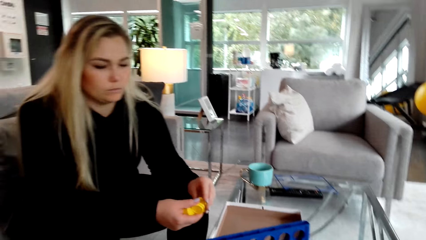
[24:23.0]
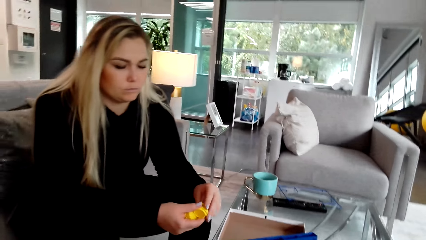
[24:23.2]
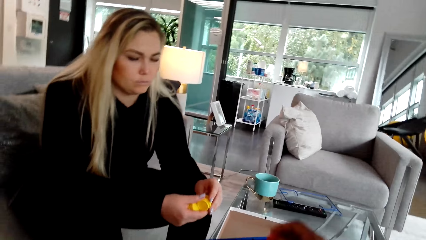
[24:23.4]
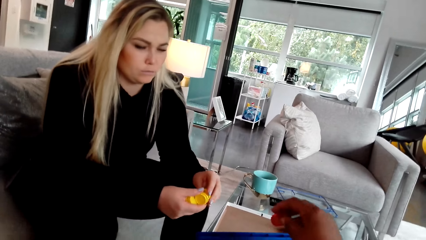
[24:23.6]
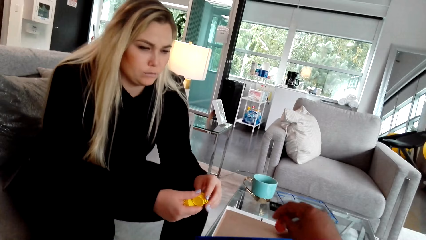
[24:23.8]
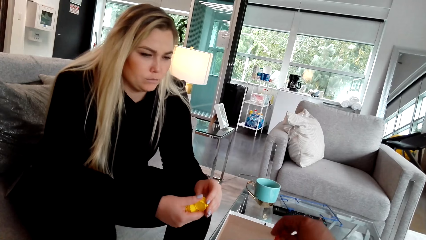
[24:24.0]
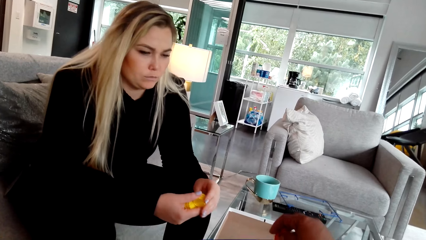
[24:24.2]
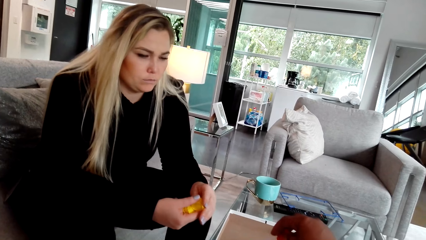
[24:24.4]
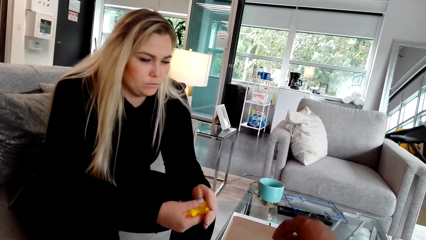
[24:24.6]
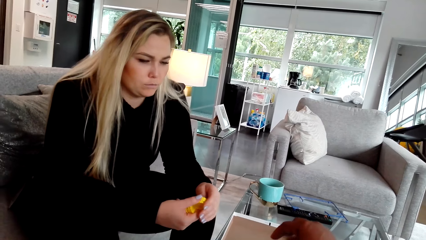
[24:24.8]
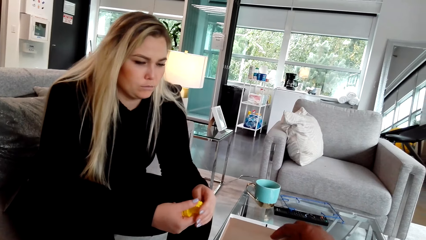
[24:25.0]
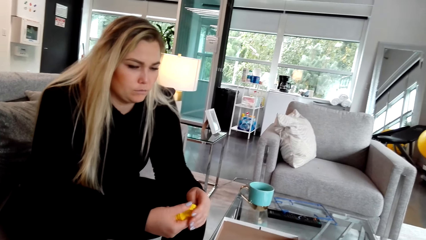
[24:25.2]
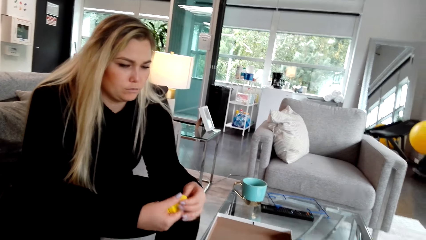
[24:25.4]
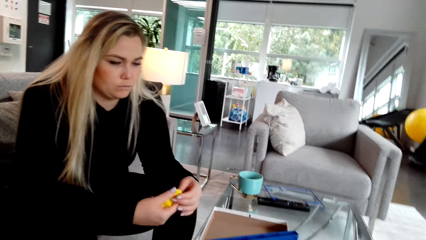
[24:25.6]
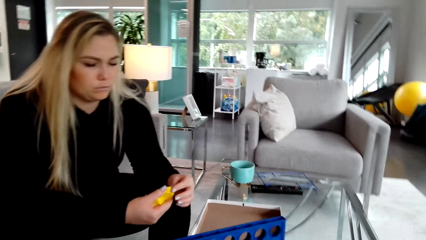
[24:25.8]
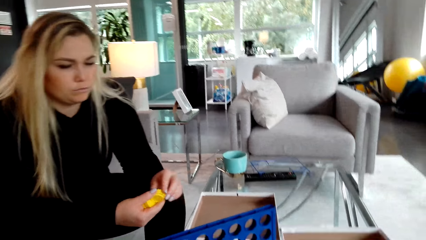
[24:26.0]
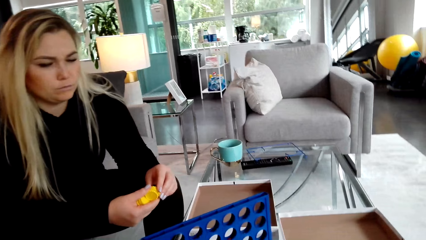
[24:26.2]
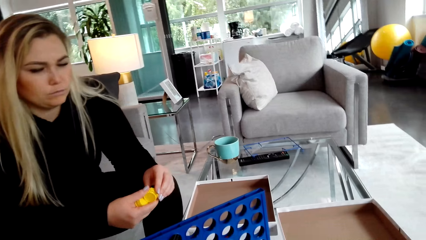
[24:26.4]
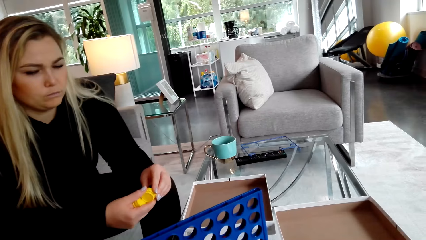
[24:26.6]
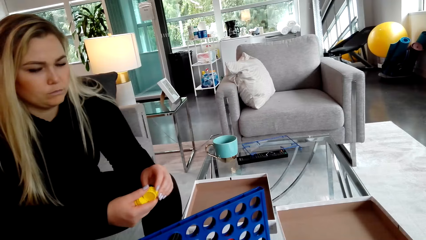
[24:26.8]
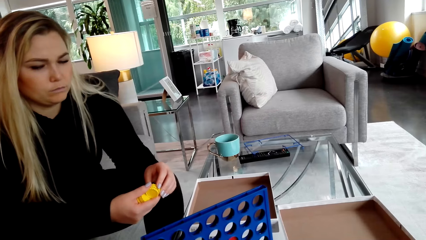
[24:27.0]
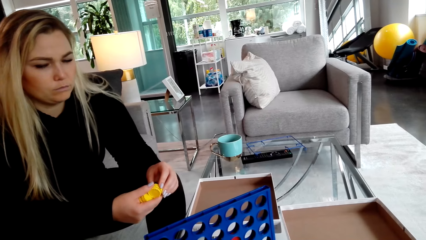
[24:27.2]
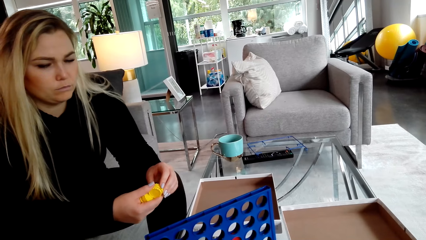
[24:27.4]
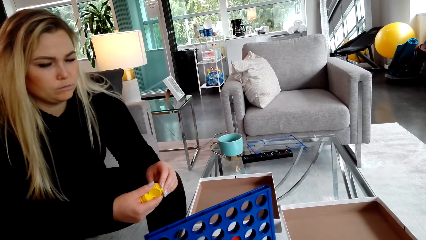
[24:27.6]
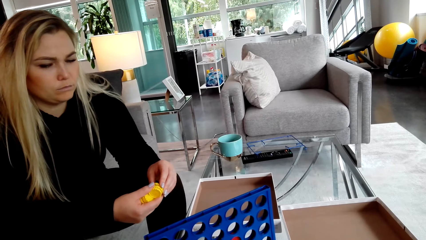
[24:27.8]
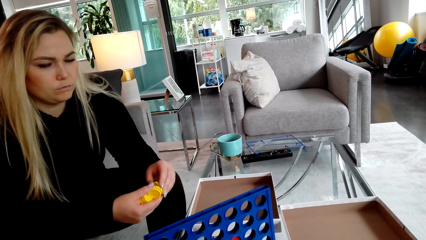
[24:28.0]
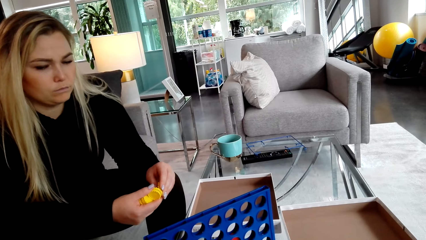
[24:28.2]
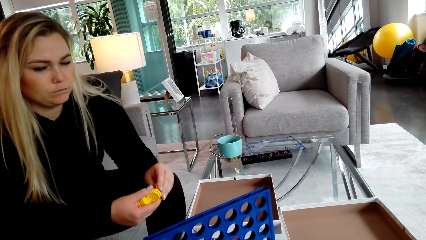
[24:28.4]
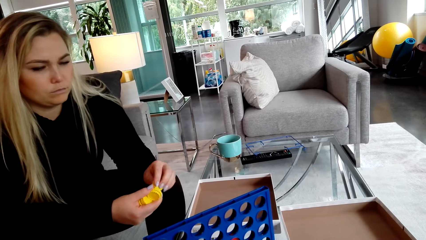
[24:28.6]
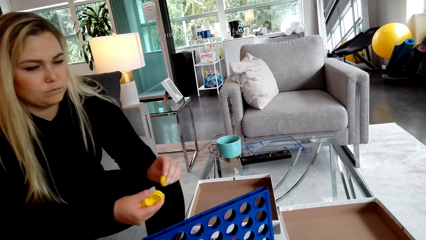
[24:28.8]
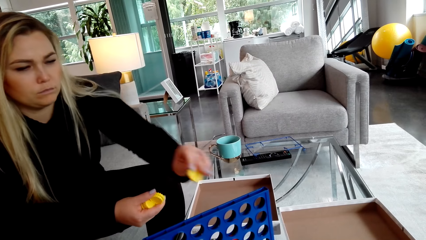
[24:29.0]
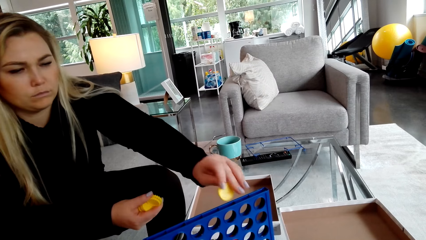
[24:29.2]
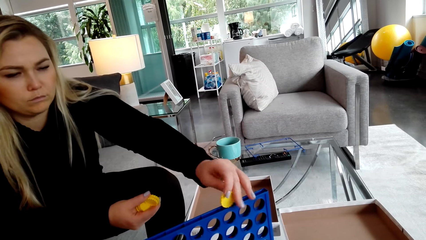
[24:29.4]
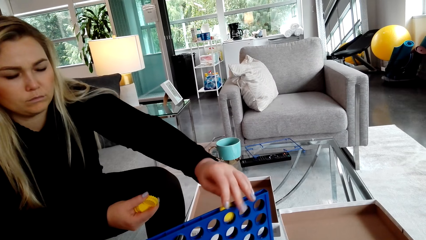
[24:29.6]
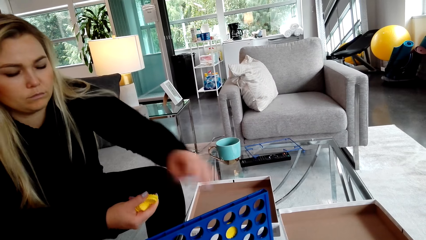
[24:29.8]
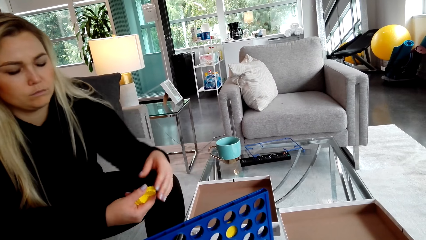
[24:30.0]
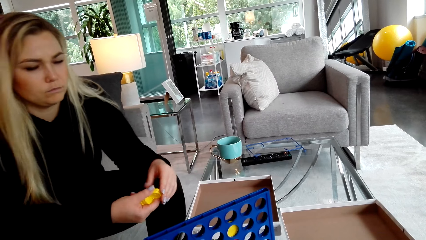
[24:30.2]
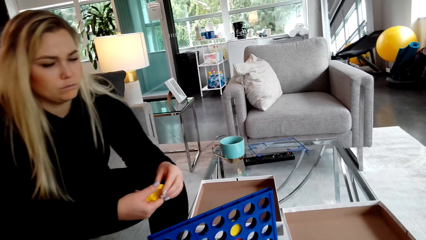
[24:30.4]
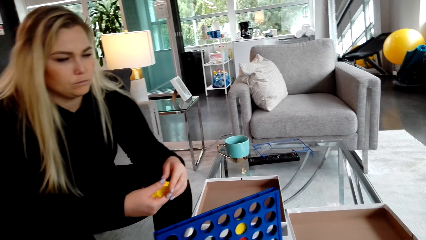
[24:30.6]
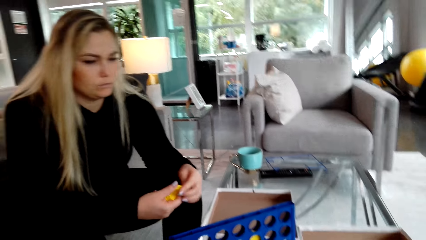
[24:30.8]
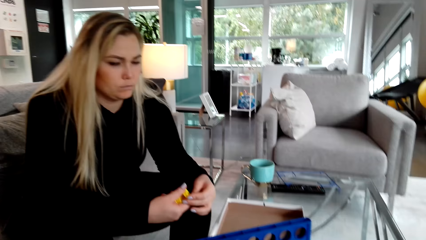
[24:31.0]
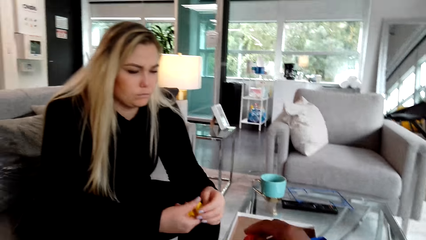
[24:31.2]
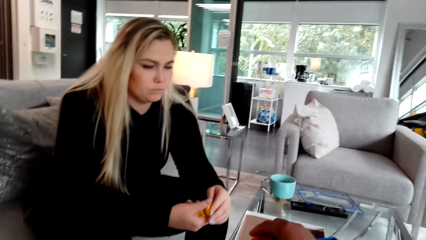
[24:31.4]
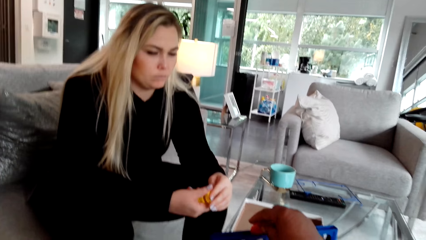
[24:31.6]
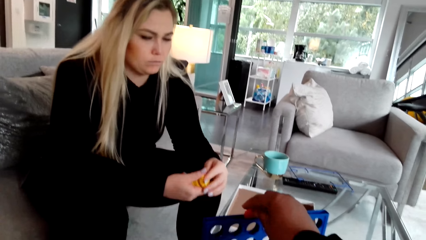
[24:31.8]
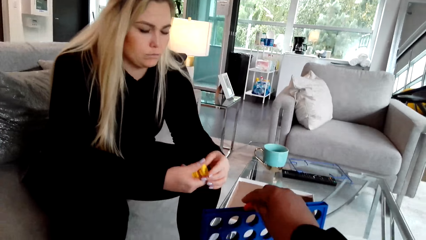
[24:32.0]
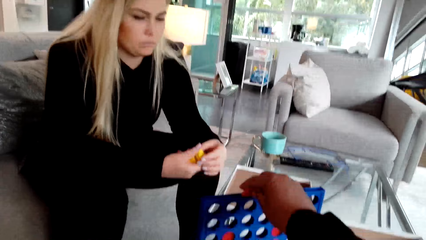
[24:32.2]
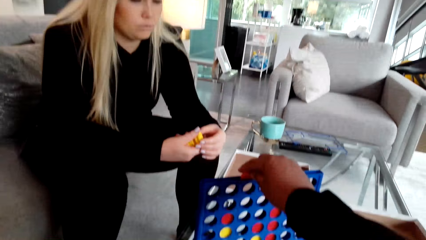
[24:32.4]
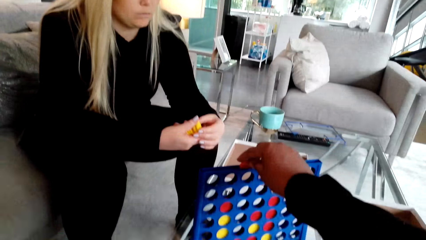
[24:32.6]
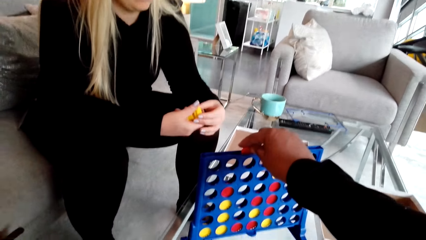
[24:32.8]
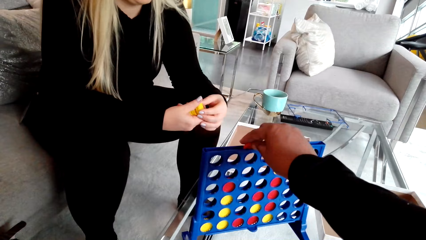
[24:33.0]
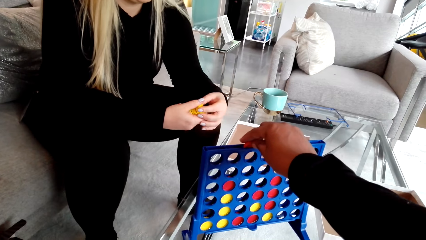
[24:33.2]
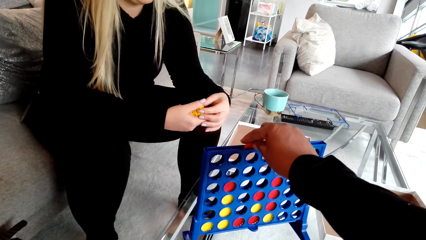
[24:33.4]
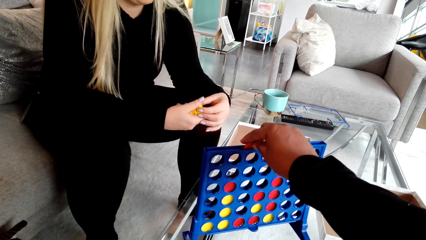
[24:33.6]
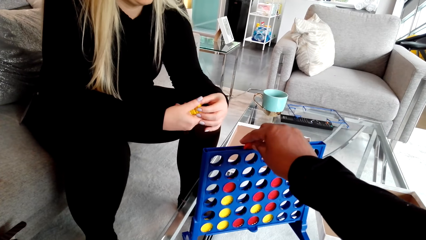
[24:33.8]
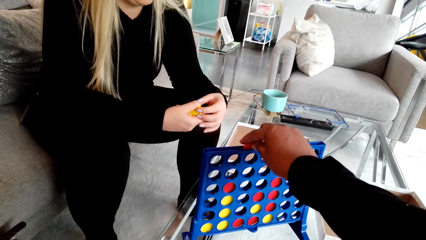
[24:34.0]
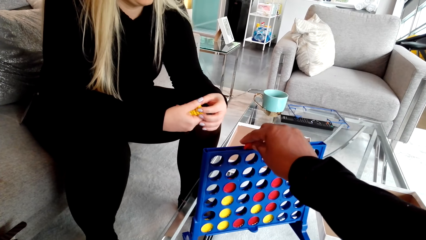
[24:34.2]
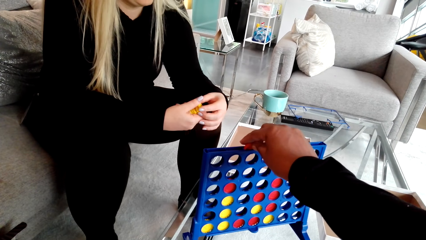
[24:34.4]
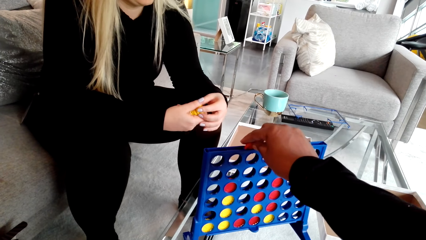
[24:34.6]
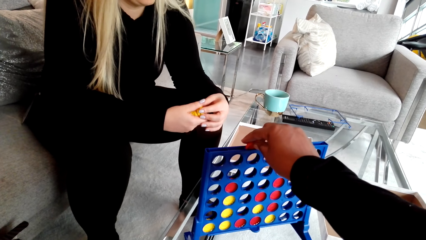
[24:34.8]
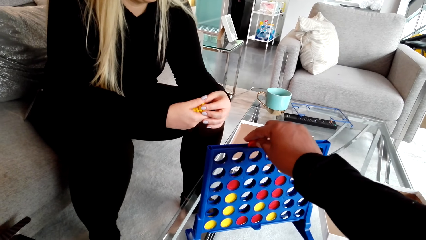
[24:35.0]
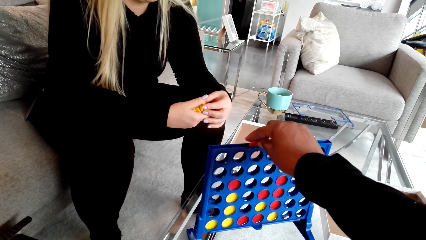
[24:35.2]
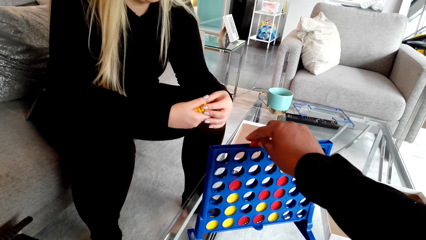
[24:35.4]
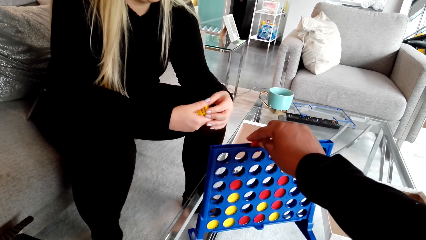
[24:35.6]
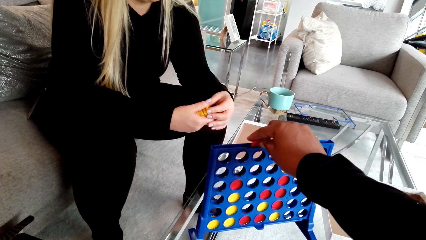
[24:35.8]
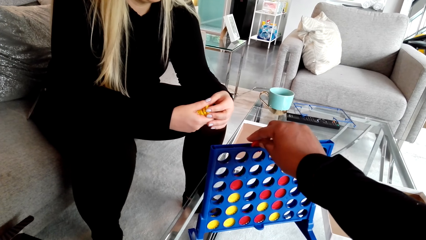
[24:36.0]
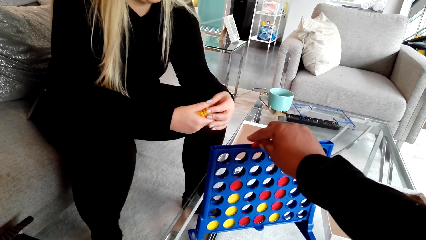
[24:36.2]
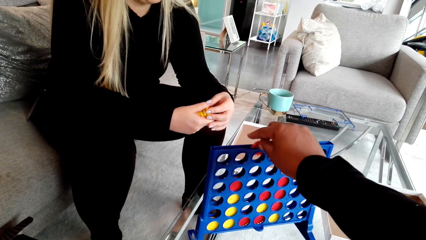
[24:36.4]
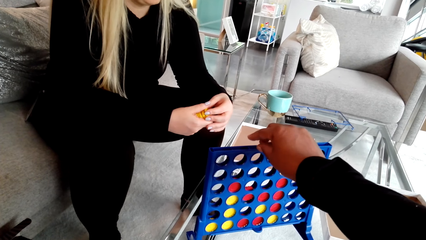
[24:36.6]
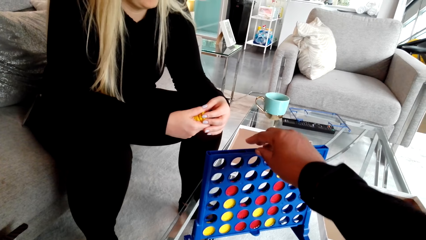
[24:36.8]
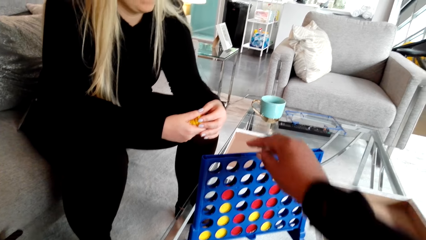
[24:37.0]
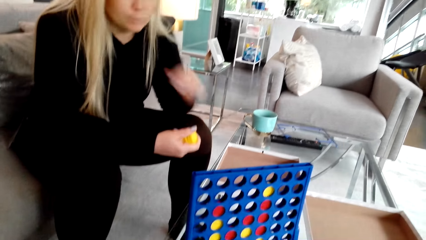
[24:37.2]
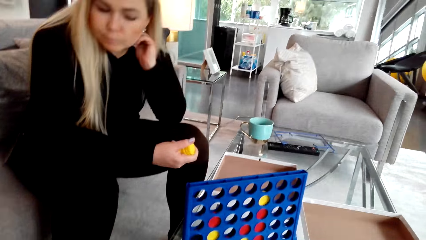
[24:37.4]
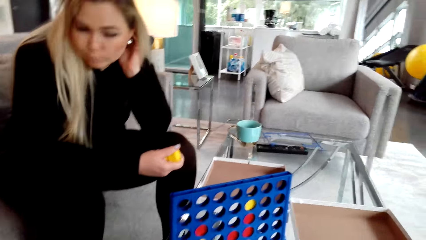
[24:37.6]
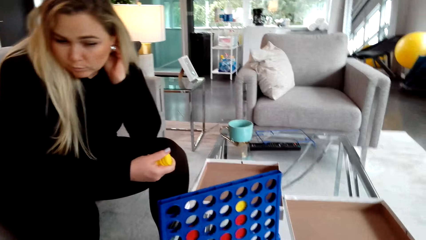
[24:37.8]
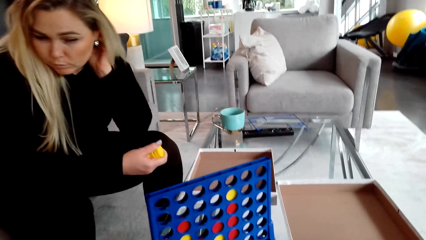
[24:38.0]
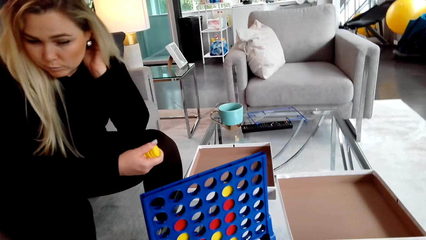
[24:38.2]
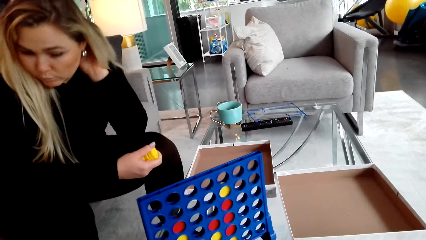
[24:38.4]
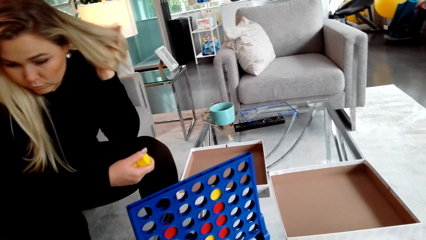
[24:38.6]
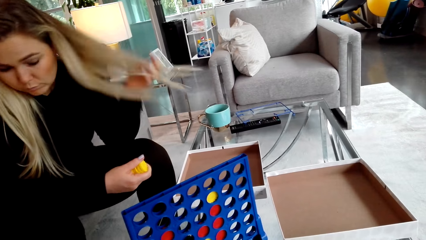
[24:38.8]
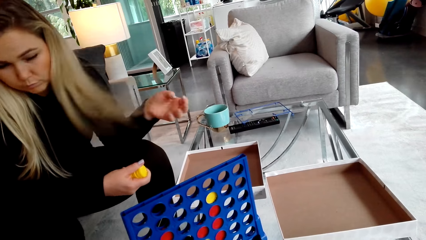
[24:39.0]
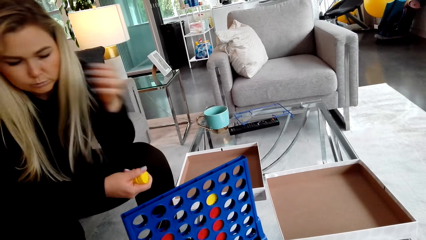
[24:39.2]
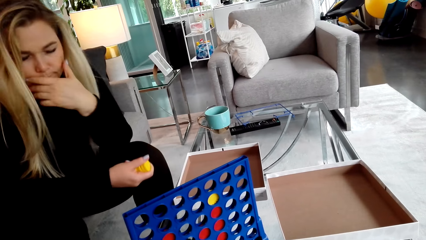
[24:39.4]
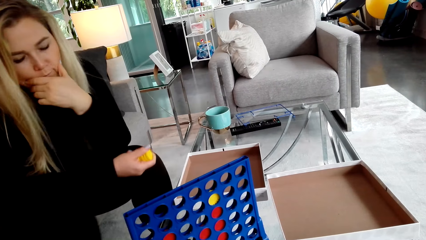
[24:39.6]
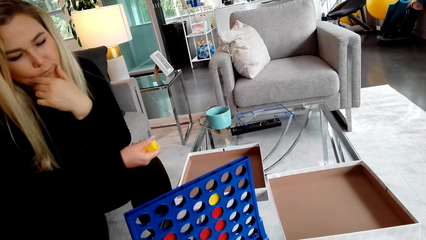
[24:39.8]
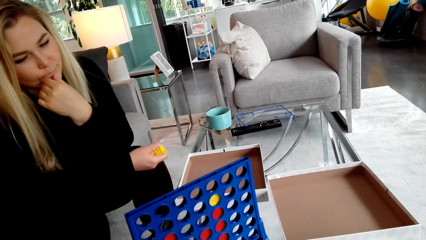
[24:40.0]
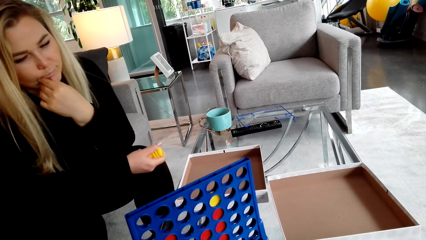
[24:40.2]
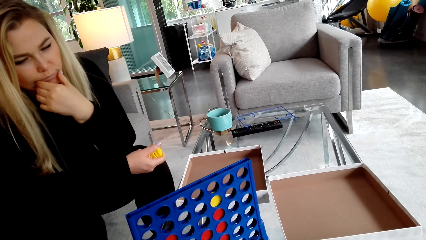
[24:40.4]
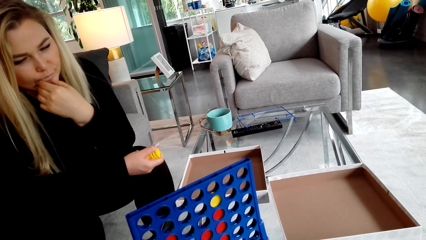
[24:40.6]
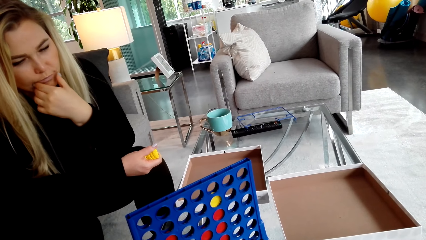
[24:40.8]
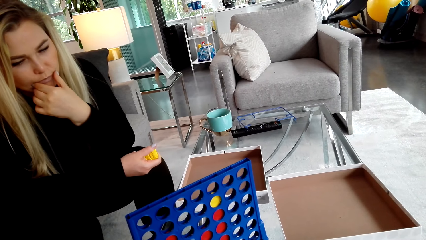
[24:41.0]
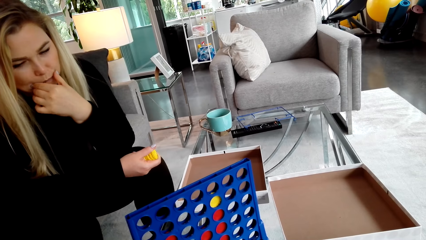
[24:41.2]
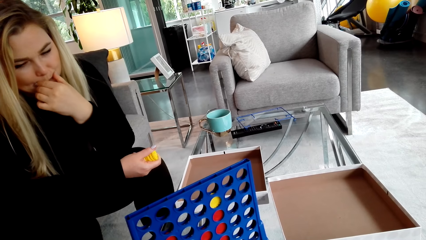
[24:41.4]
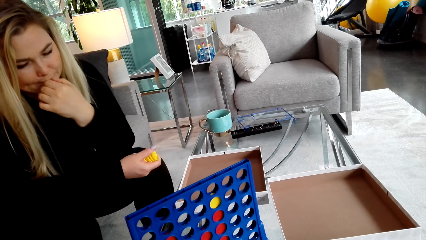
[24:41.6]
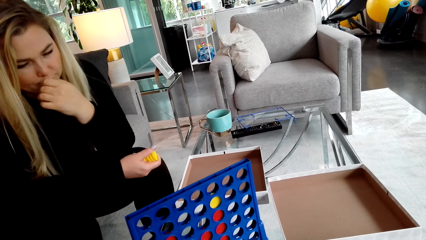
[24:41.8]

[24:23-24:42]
A woman picks a lid. The camera wearer places the lid in the crate. The woman places the lid in the crate. The camera wearer places the lid in the crate. They put a bottle cap in something. The woman scratches herself. The camera wearer looks around.
